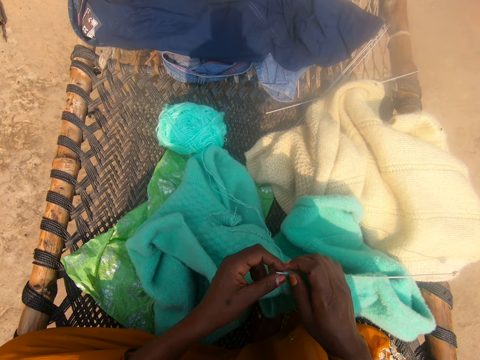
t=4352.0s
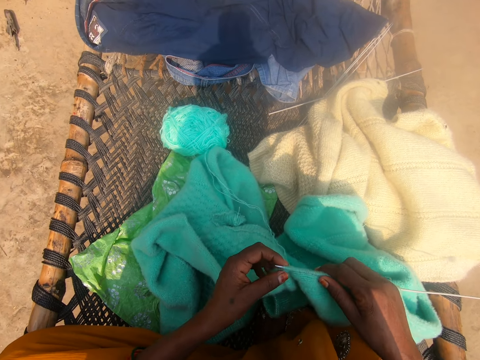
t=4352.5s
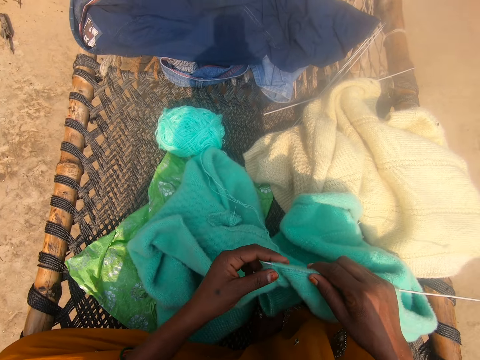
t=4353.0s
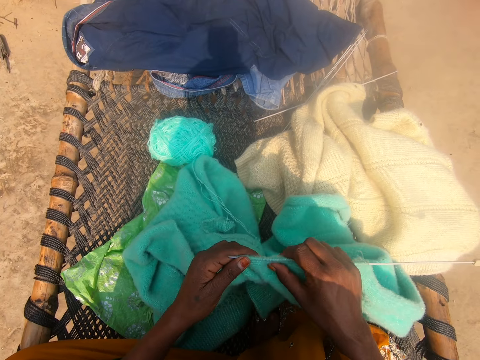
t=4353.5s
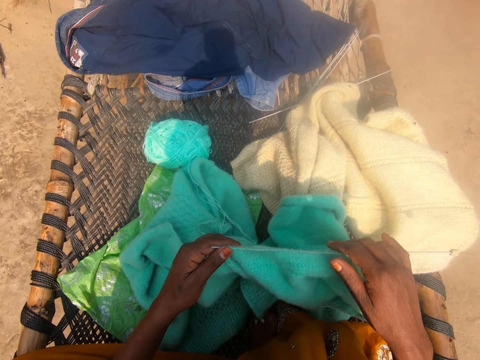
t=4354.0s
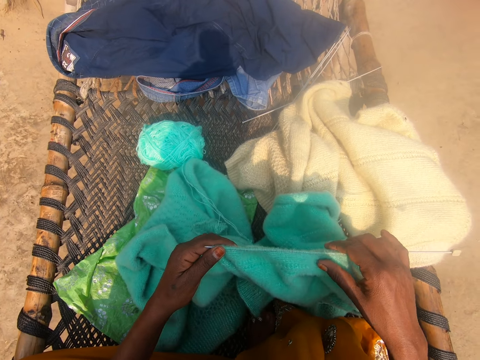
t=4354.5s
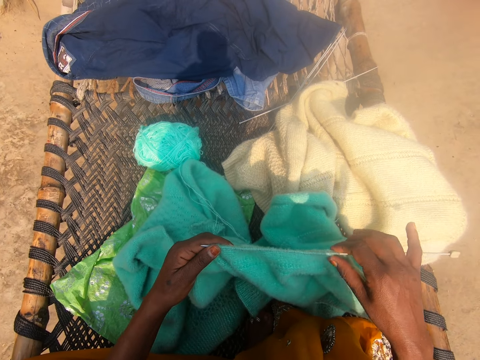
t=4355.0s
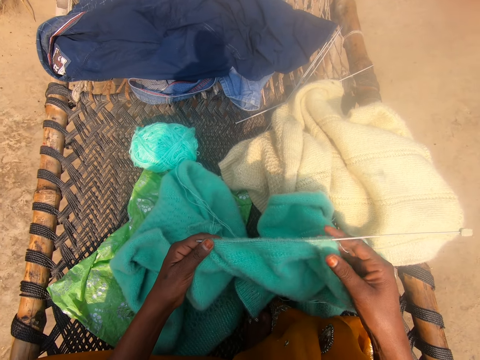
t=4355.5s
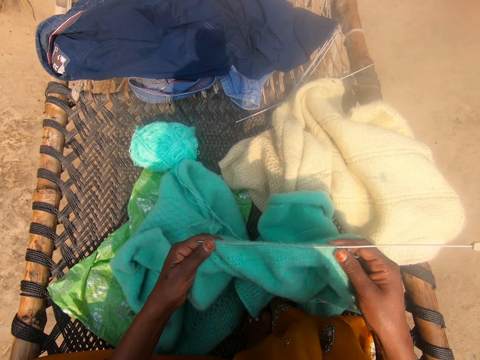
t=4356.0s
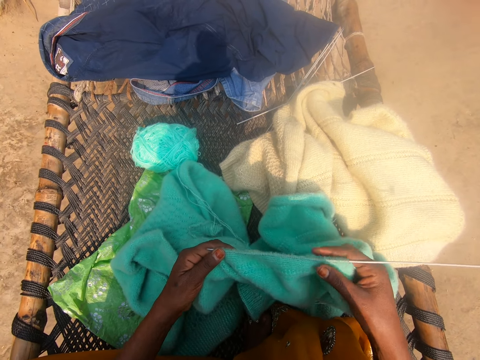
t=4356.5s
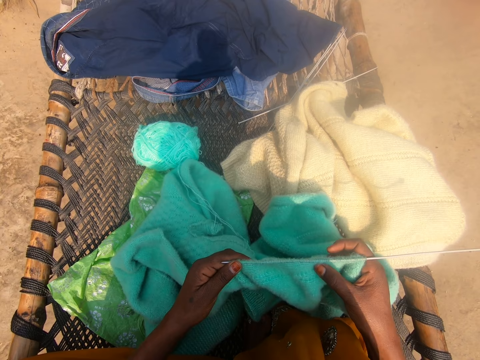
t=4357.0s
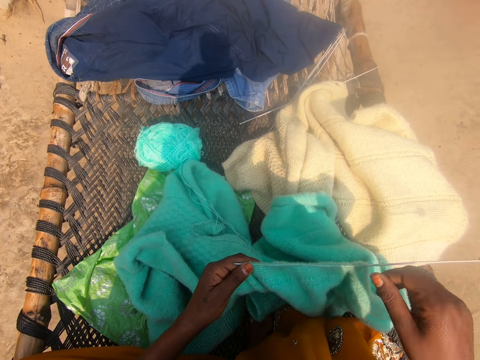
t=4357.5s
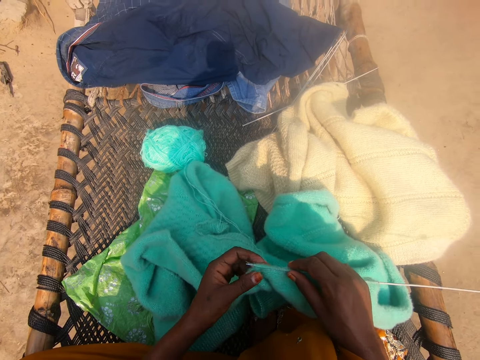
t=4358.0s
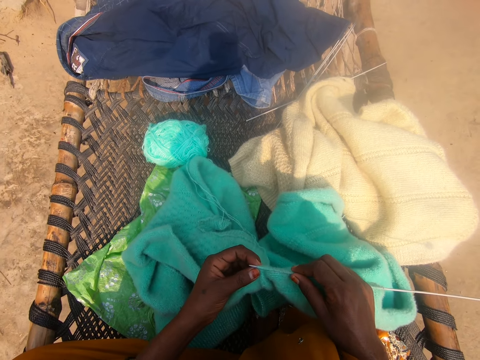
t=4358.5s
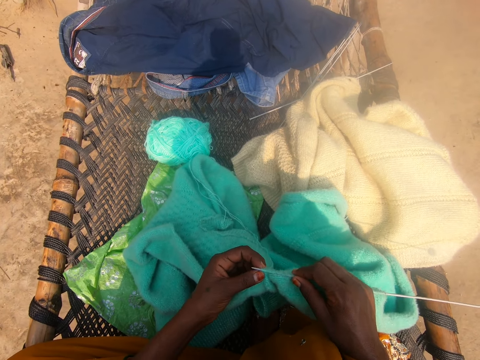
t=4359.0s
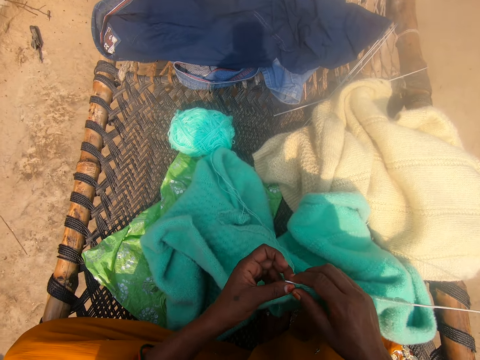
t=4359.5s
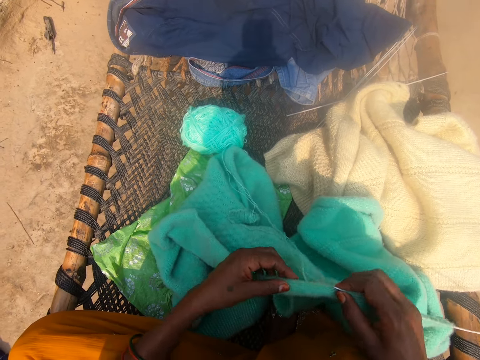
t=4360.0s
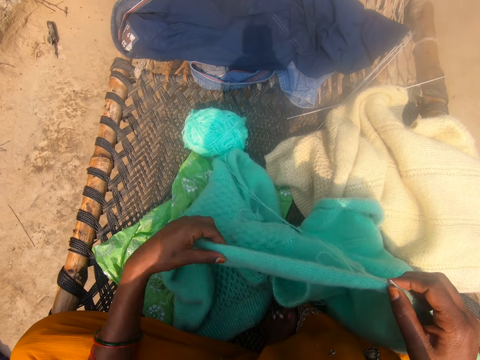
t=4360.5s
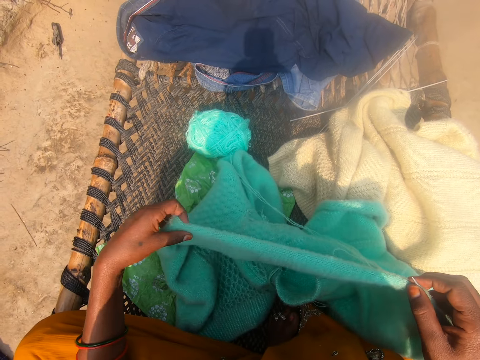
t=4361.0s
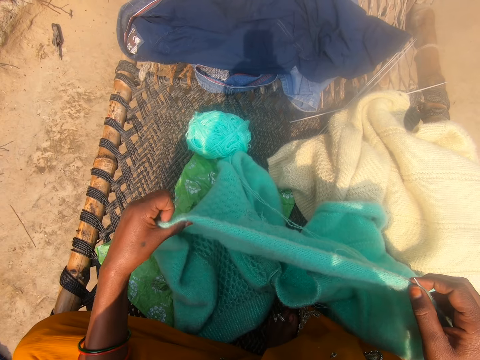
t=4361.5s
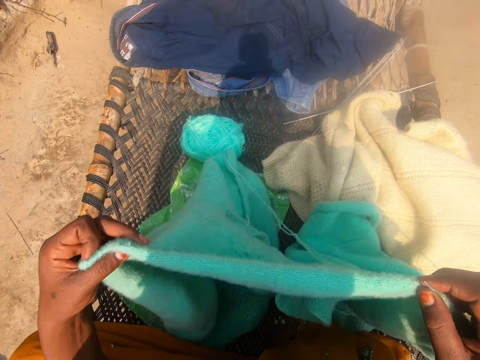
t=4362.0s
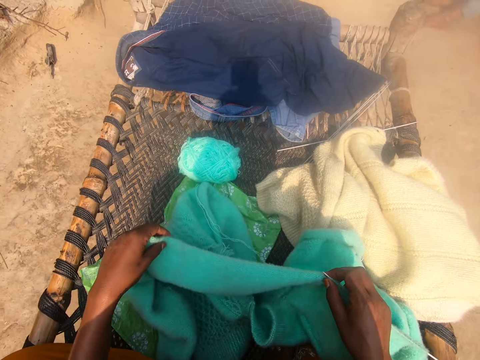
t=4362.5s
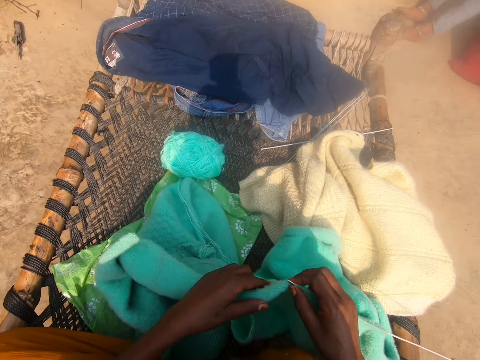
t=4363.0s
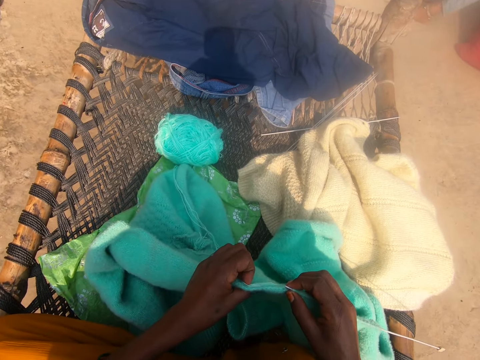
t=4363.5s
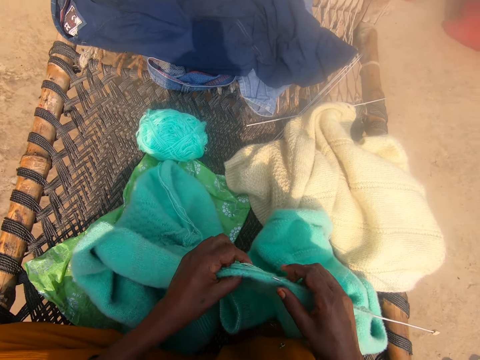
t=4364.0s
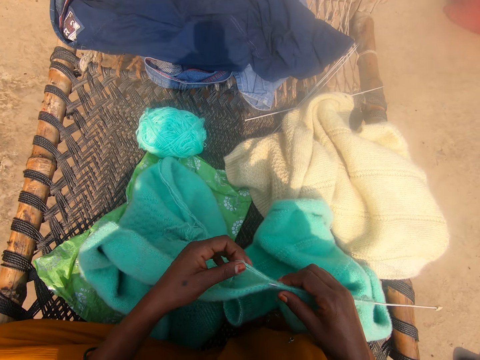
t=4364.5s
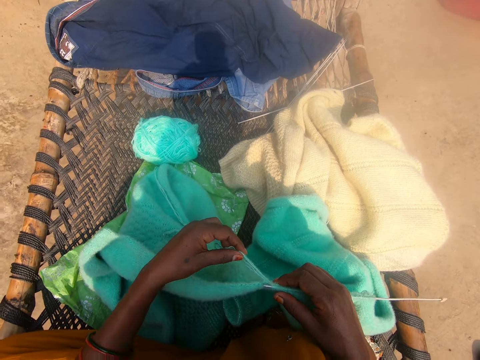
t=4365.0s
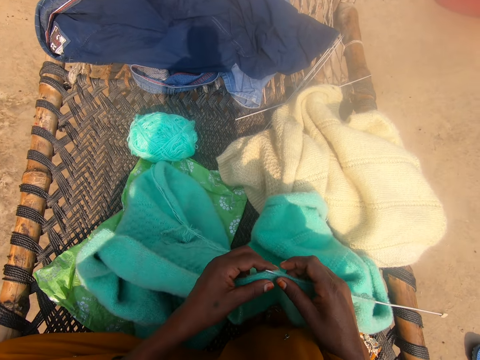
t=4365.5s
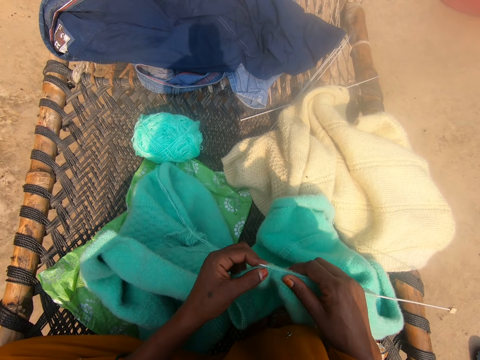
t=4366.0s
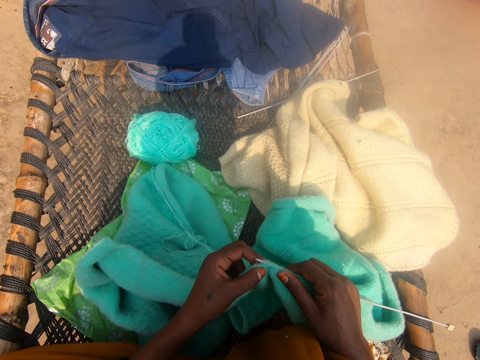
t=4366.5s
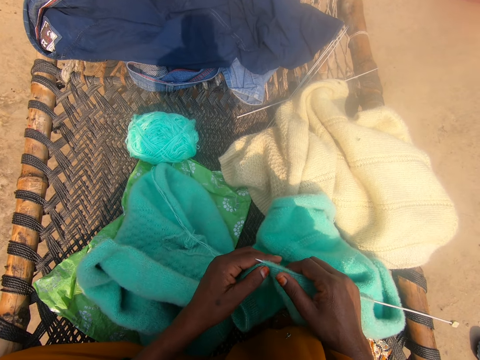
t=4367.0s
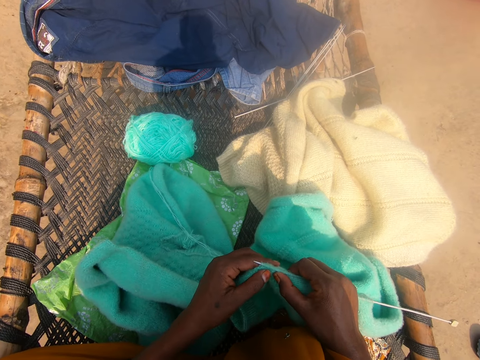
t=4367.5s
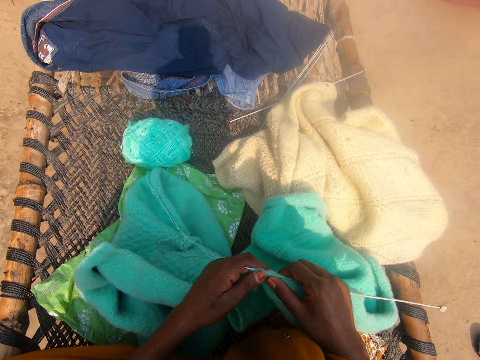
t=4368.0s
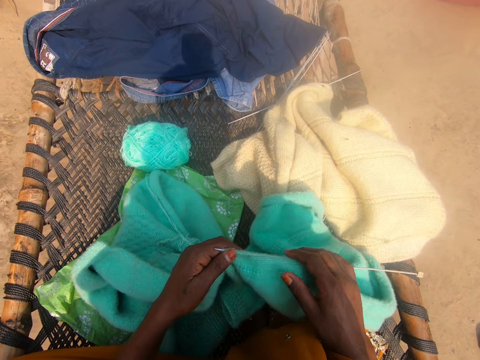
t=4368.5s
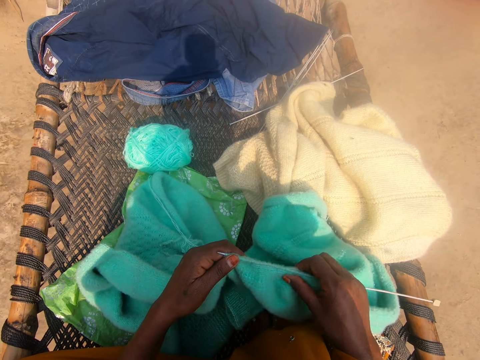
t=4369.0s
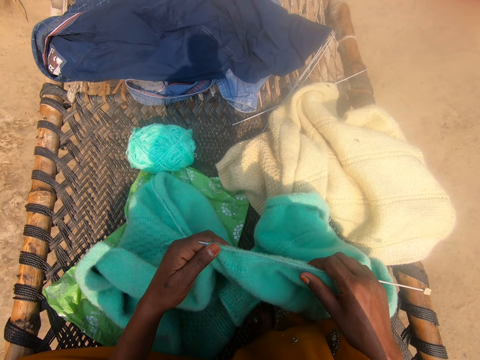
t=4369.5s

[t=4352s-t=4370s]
The camera wearer touches the fabric. They touch the fabric again. They pull the fabric. They touch the fabric. They straighten the fabric. They move the fabric. They touch the fabric. They touch the thread and move the thread. They touch the fabric. They straighten the fabric.

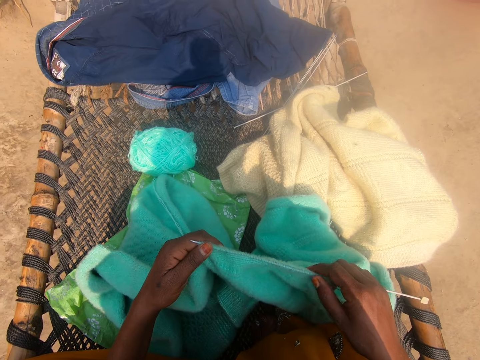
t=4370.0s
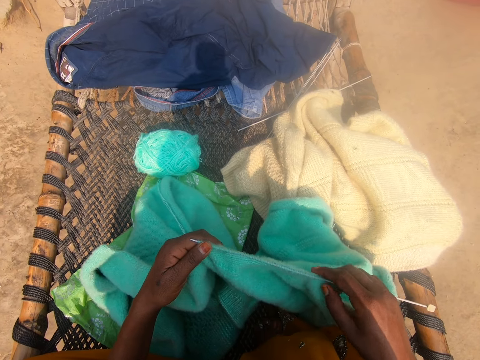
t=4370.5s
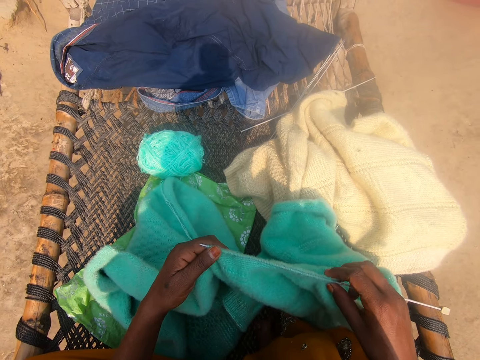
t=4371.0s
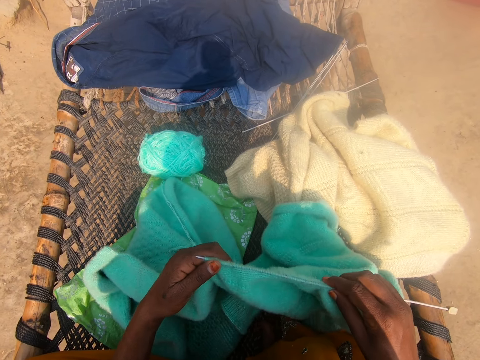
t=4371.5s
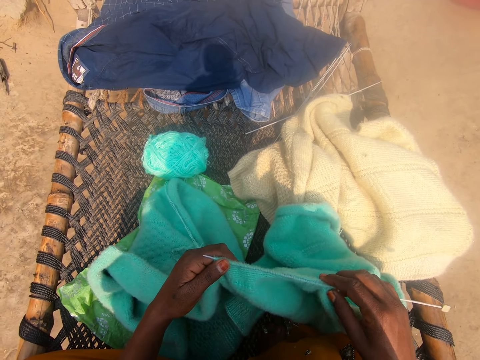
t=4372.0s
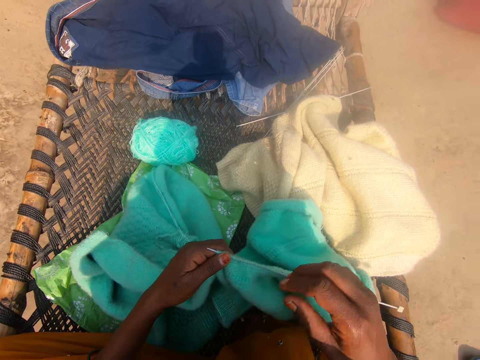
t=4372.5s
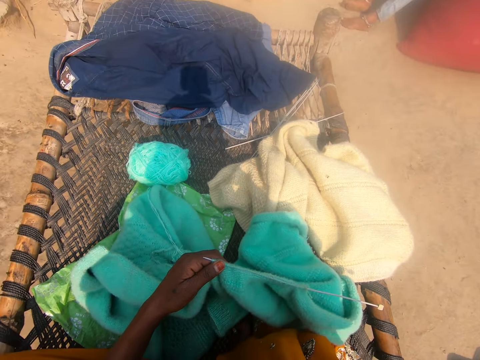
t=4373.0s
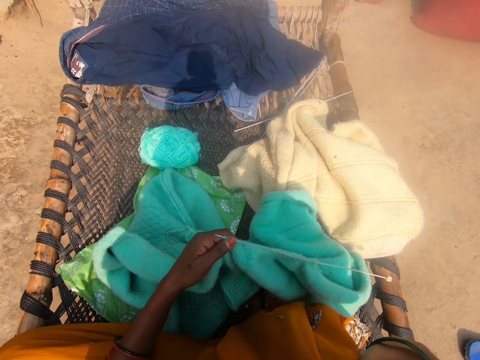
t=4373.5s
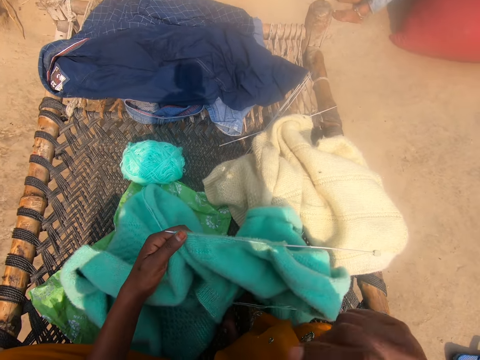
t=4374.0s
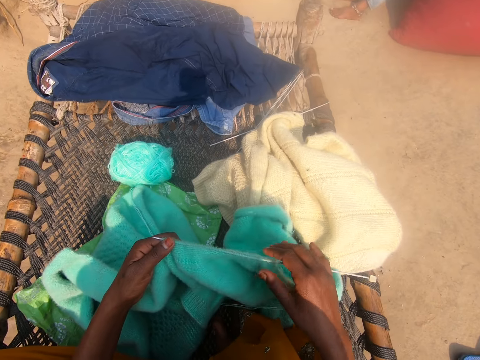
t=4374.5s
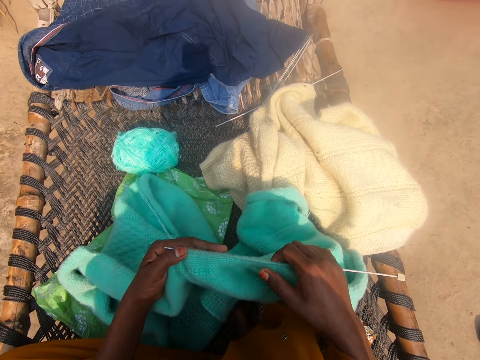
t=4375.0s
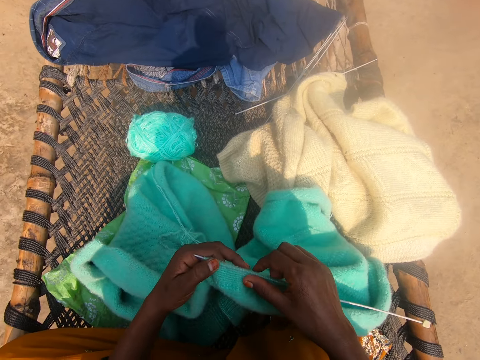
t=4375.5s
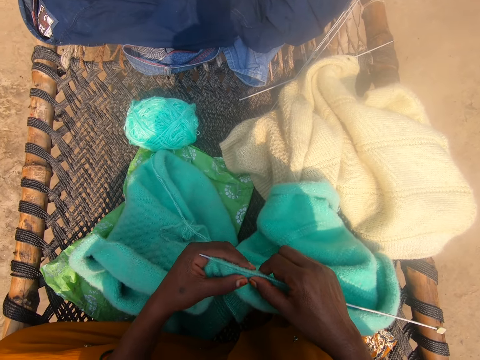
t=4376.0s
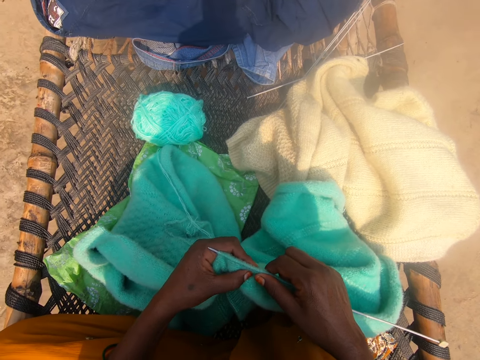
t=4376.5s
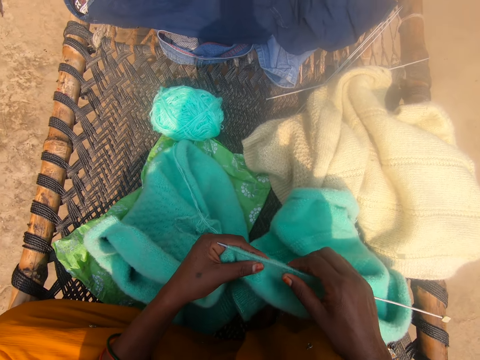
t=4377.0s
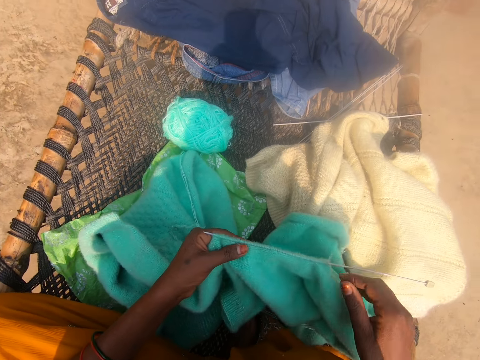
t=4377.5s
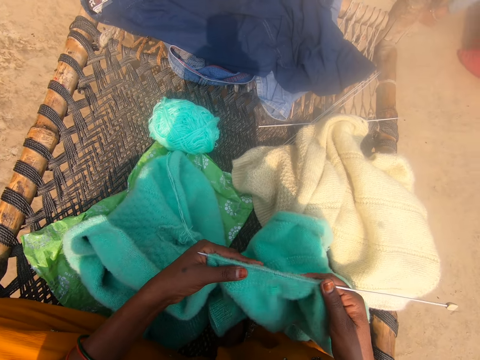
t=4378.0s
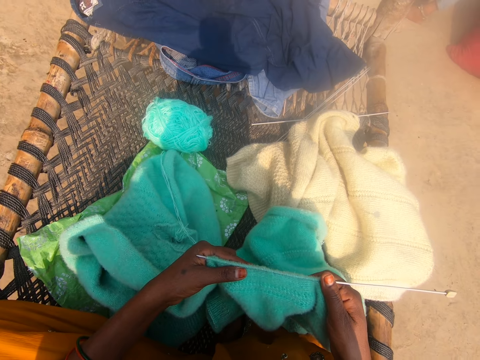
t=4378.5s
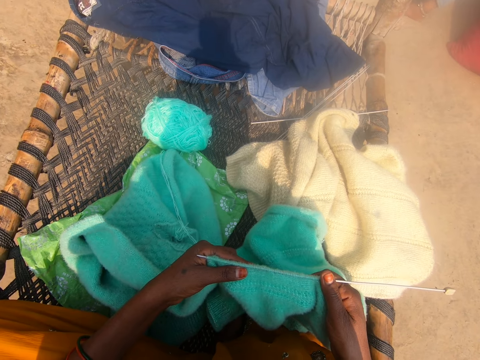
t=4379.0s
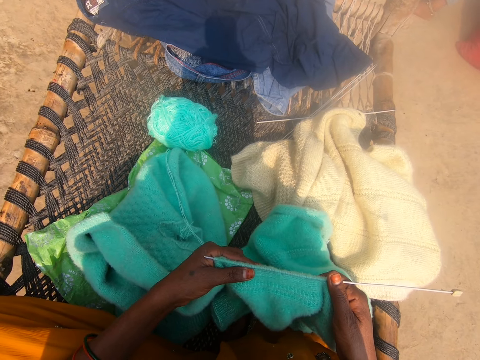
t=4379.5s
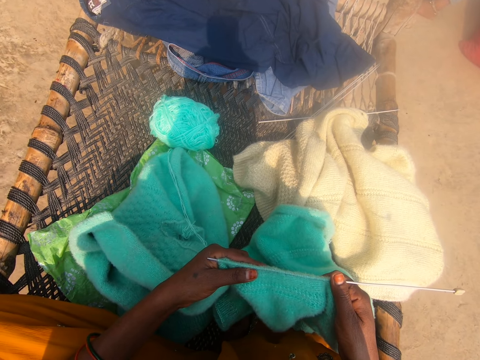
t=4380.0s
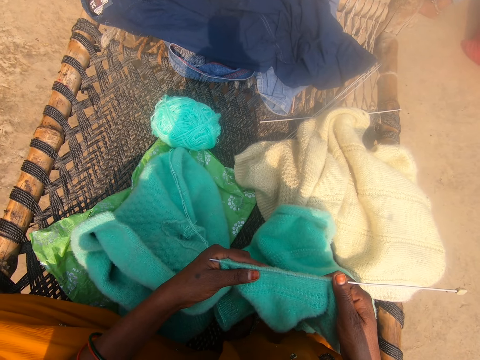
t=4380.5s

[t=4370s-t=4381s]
The camera wearer moves the hand. They converse. They touch the fabric. They move the hand. They look at the fabric.
